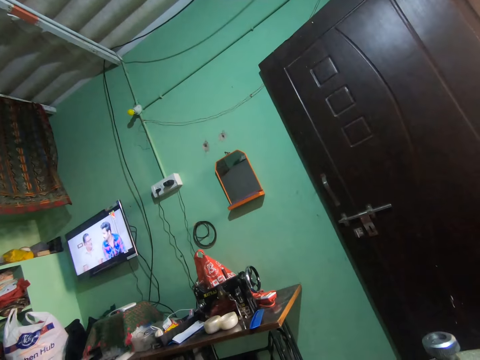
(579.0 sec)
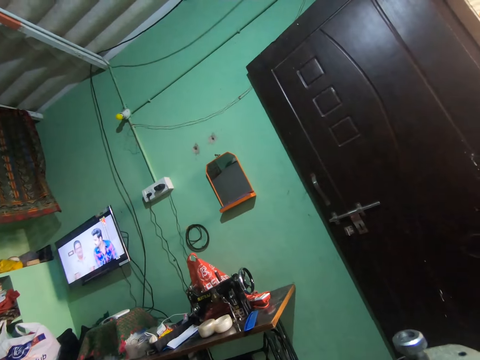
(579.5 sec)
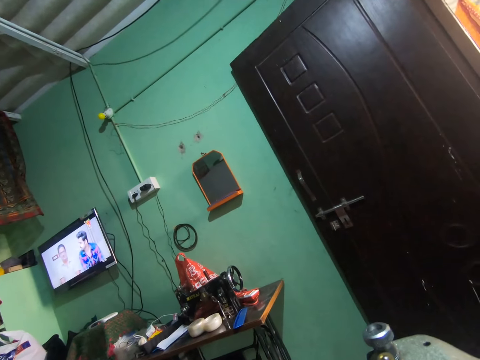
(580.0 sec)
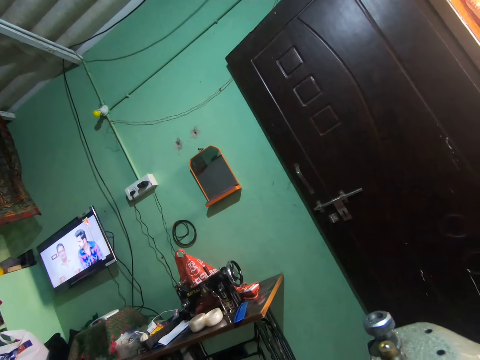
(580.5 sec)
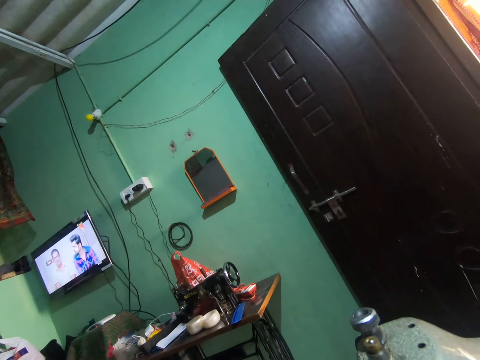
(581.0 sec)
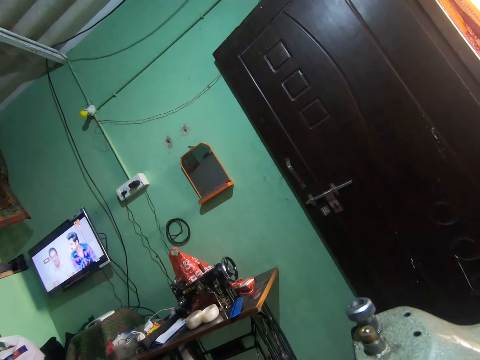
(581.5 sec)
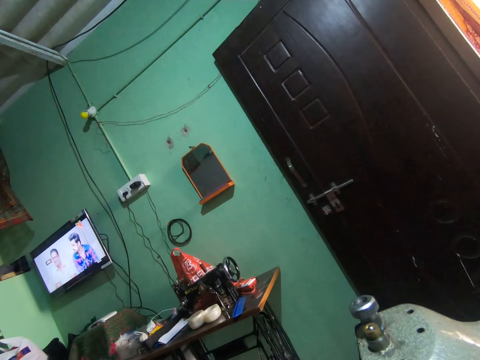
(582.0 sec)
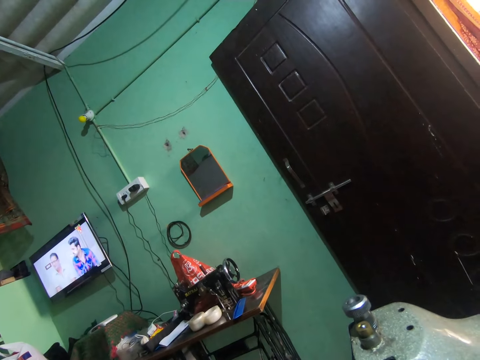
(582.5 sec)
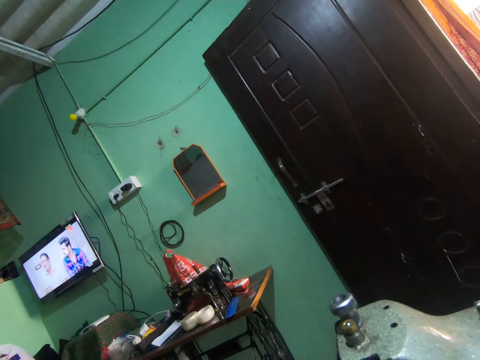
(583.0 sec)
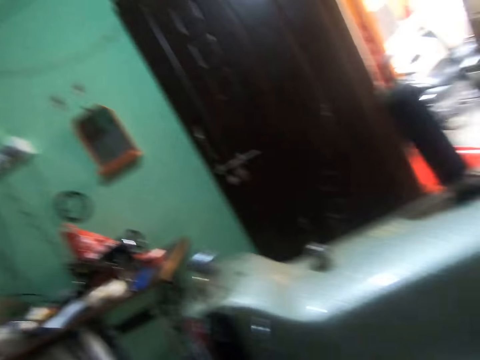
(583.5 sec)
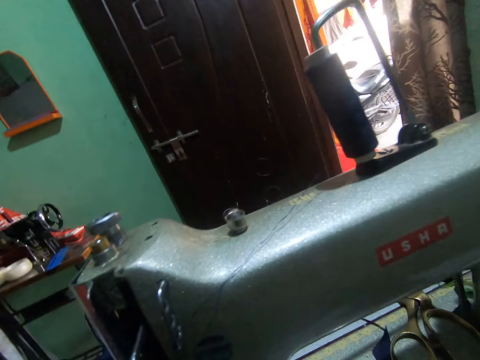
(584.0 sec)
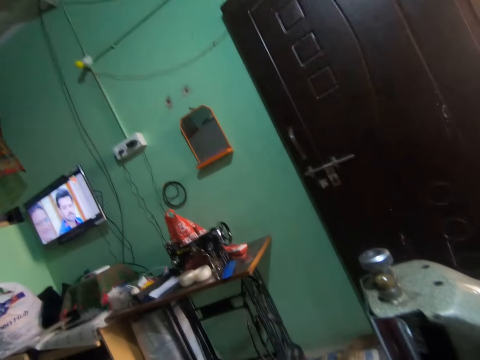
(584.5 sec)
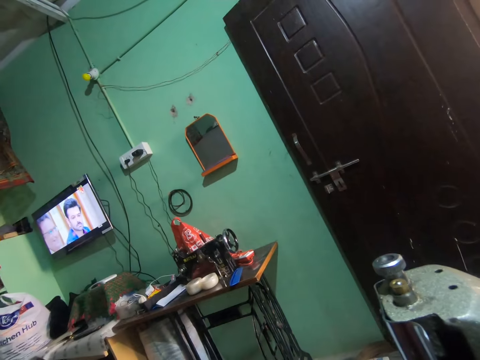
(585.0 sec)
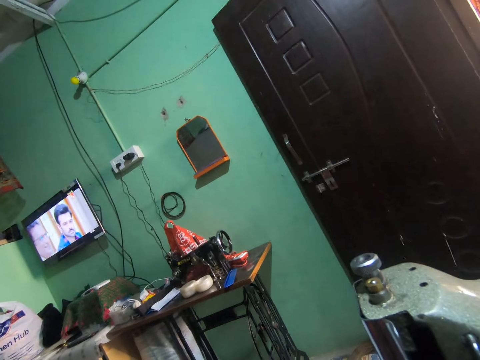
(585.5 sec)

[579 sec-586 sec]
The camera wearer watches the television.

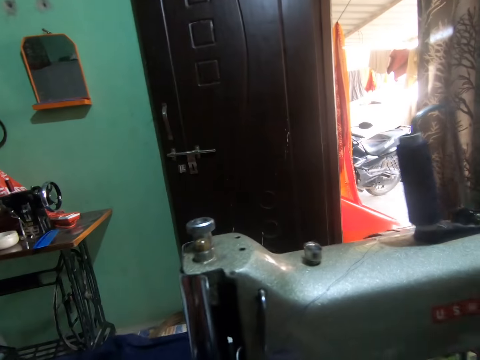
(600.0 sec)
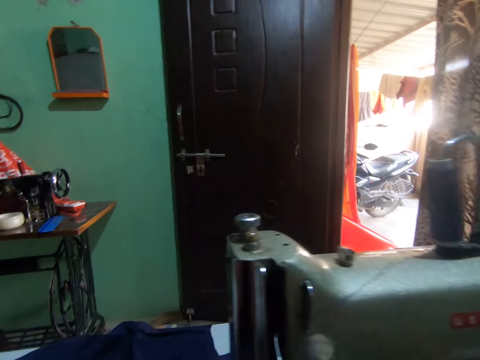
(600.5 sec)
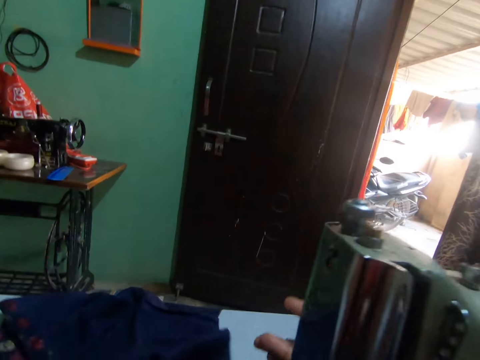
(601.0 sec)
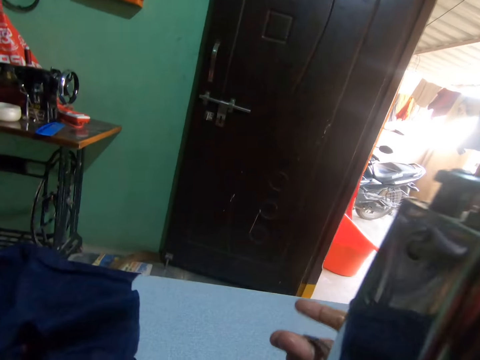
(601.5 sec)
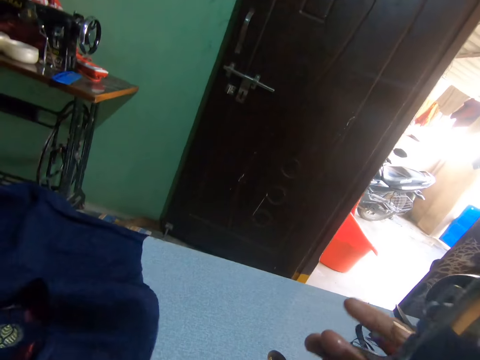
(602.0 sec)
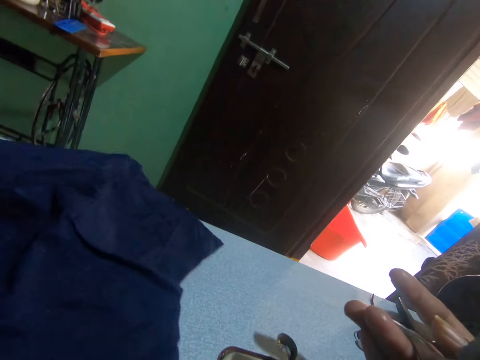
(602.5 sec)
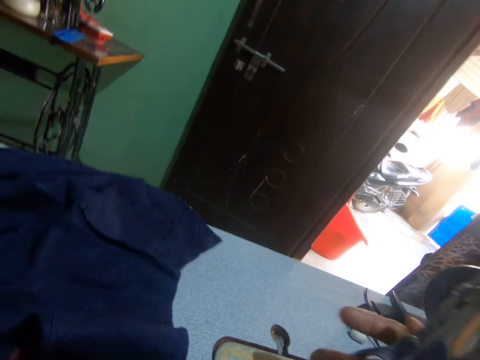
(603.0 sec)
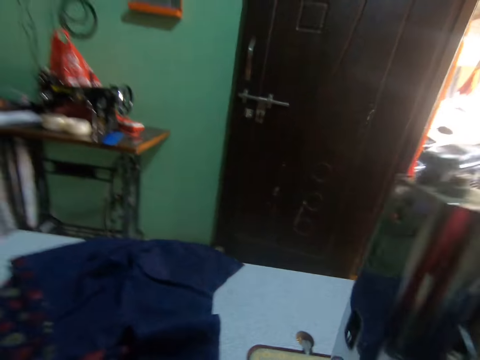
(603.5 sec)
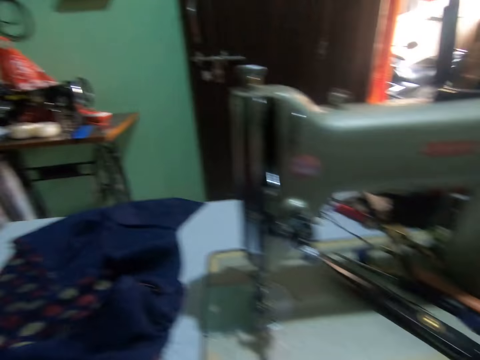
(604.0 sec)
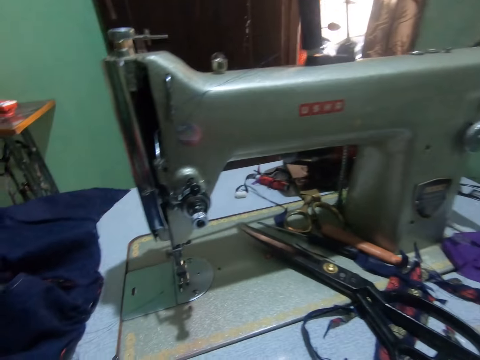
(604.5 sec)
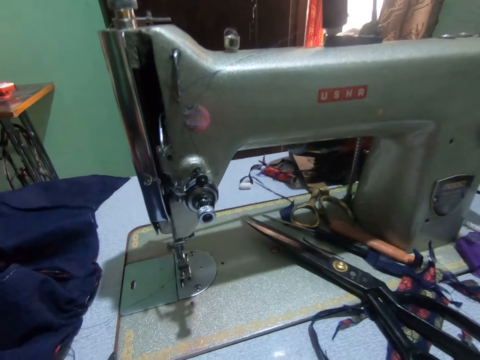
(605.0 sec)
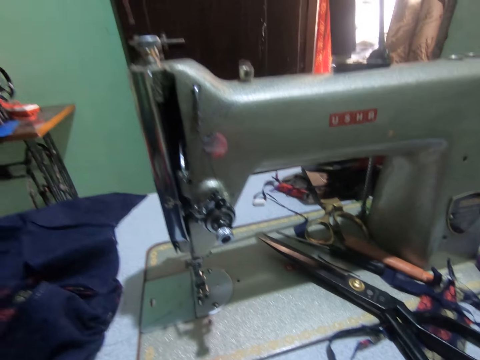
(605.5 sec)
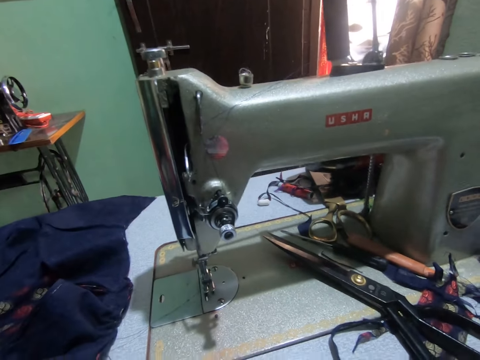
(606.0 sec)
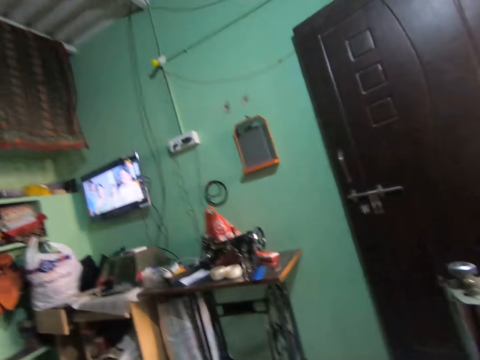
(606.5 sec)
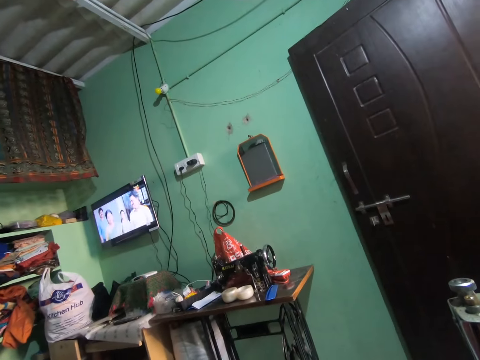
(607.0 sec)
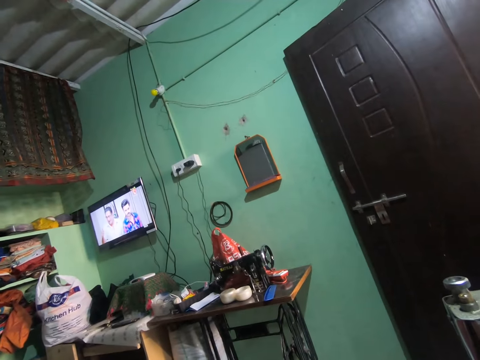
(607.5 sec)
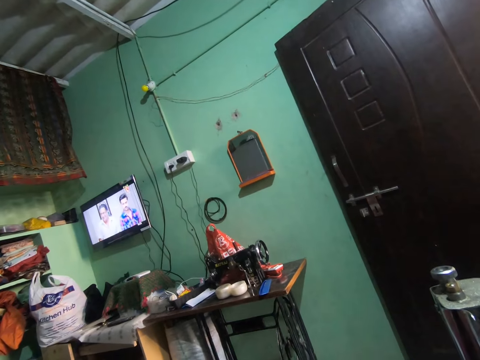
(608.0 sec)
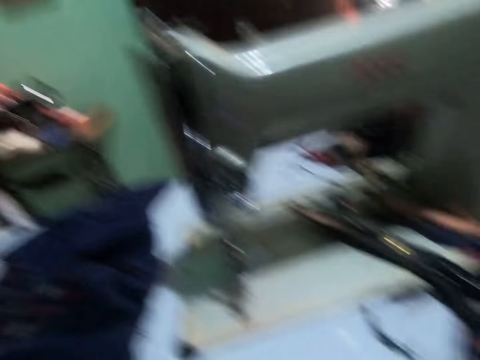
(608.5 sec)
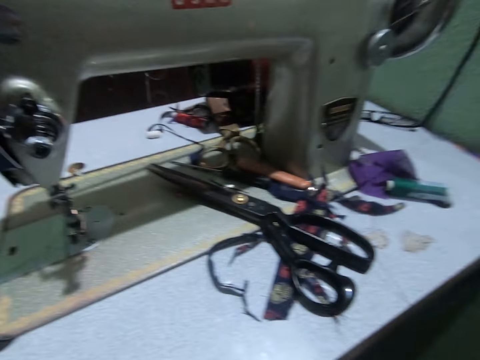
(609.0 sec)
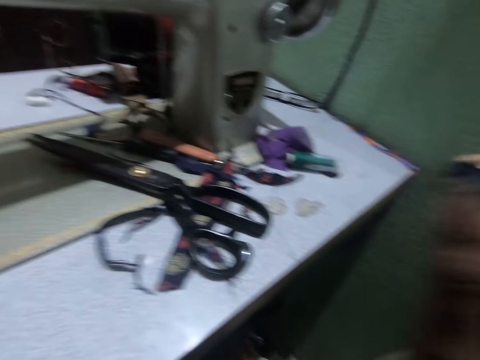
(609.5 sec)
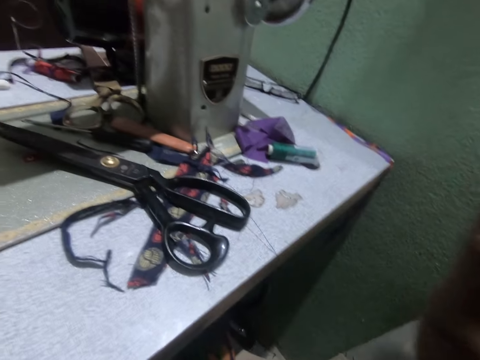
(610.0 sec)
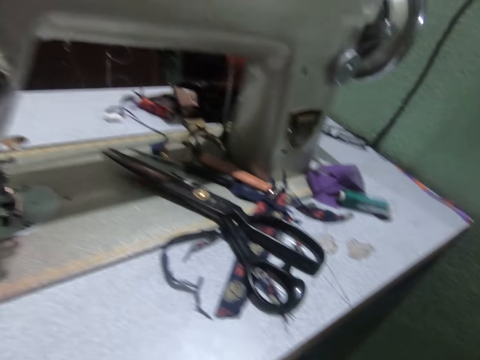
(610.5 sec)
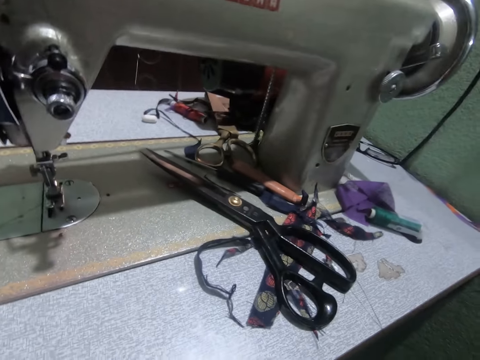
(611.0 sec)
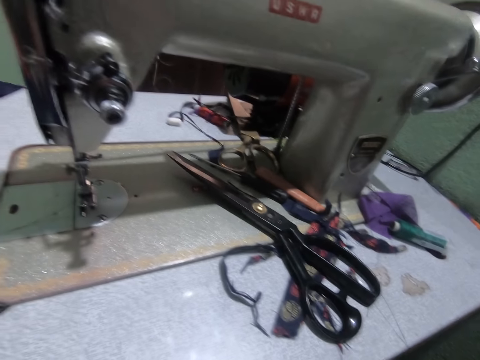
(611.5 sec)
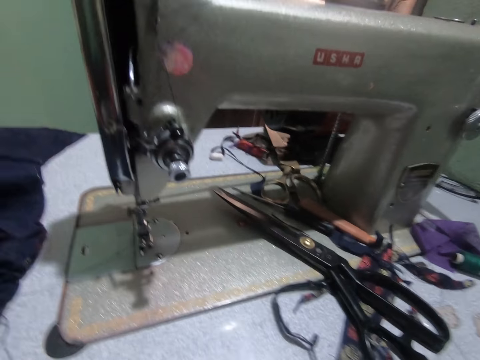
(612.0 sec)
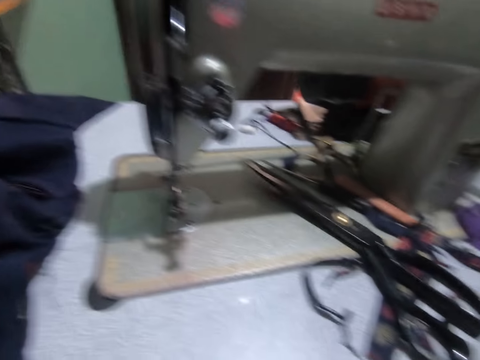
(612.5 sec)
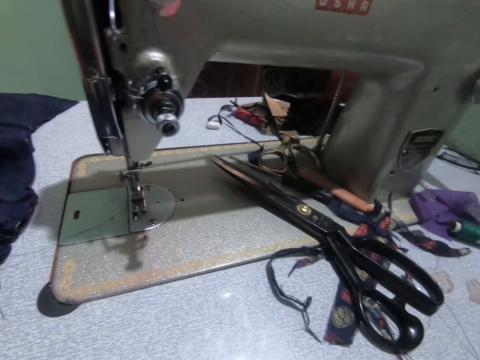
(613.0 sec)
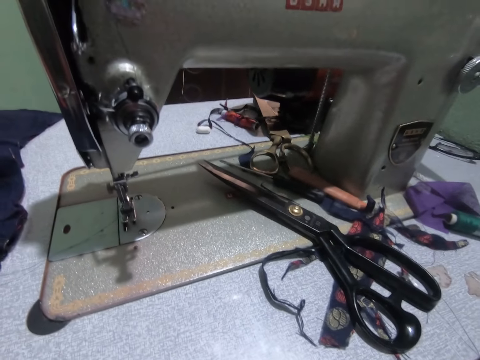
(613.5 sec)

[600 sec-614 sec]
The camera wearer turns the presser bar lifter. They pull the fabric. They adjust the dress from the sewing machine with both hands. They look at the television. They pick something.

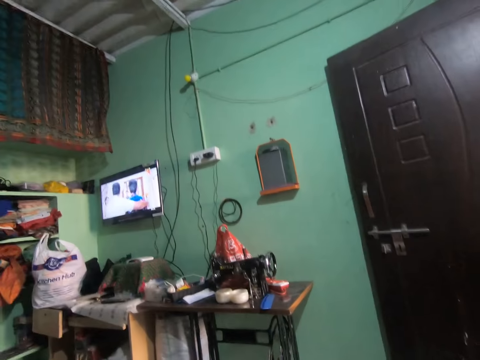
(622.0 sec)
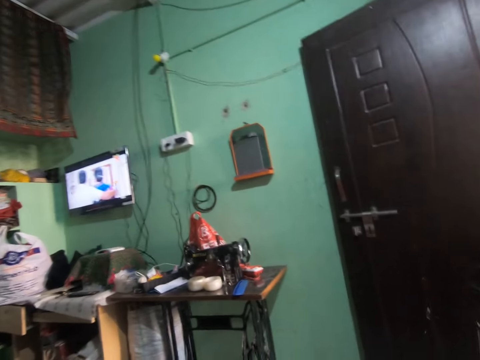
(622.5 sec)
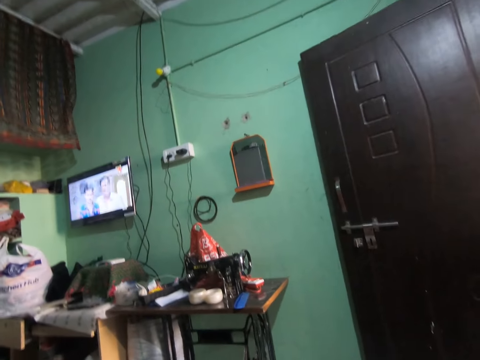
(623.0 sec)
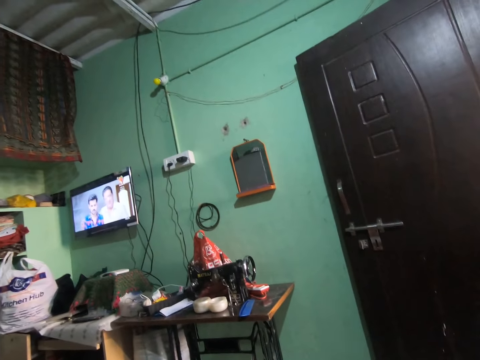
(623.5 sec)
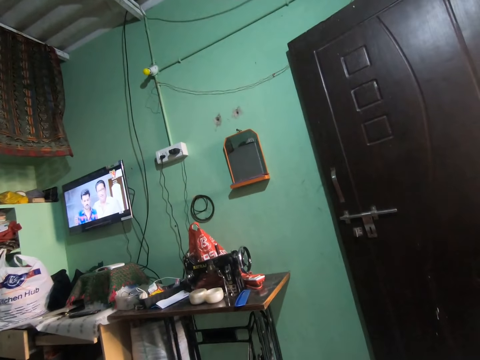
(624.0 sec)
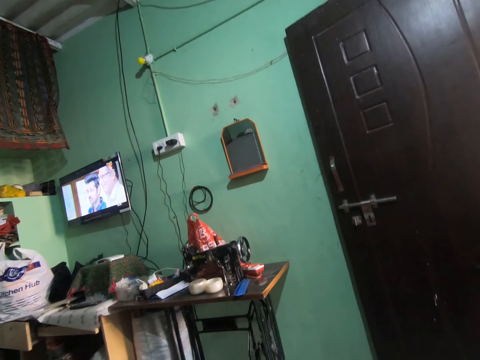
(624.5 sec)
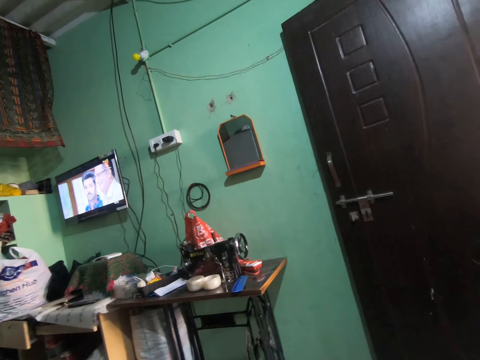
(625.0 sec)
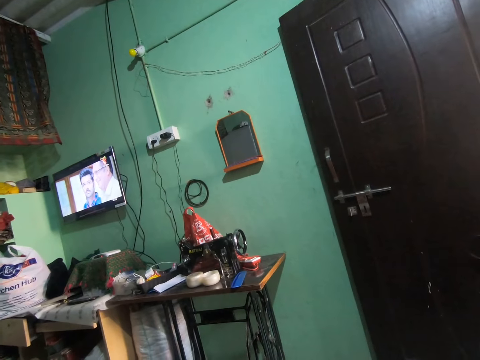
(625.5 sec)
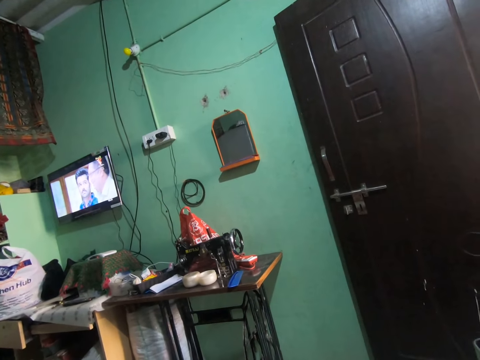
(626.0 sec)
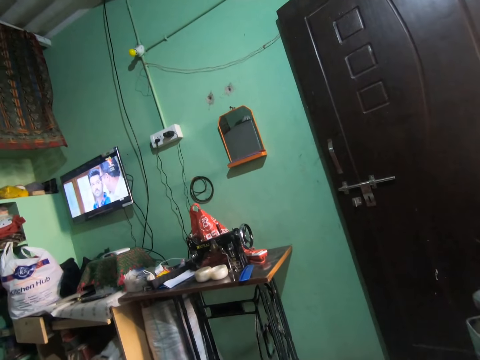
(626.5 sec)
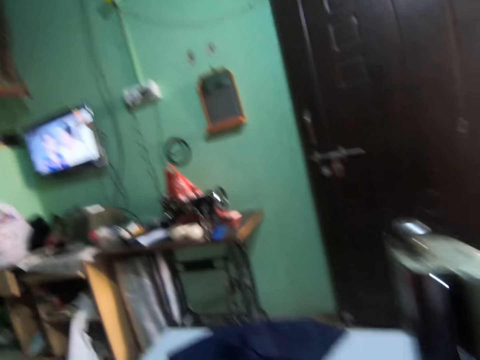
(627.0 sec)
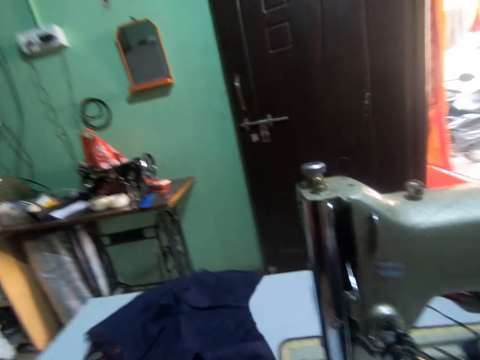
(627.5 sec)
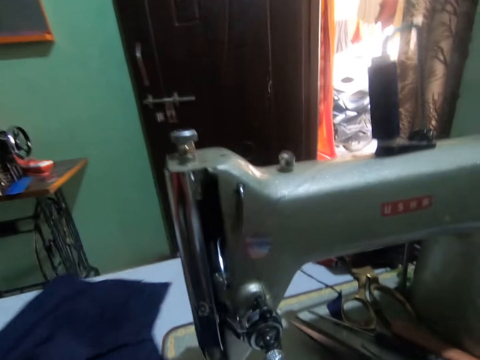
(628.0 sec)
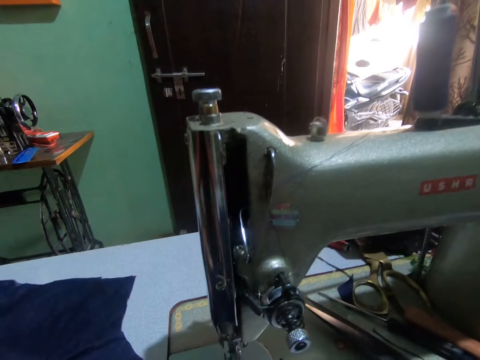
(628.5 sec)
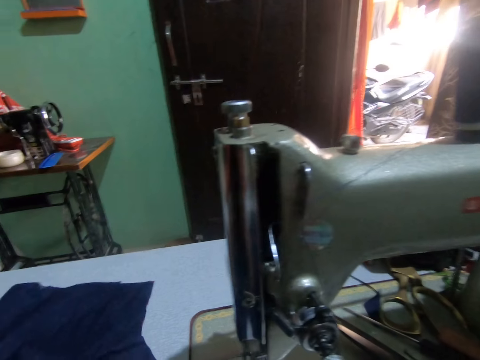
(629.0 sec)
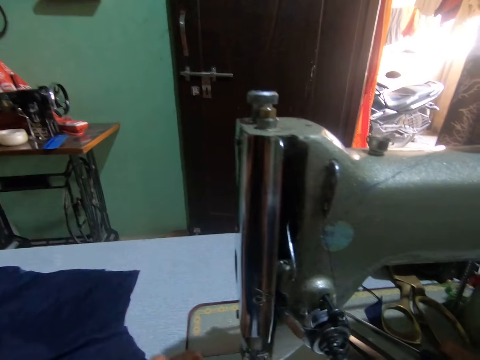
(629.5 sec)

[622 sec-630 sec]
The camera wearer watches the television. They pull the fabric.
